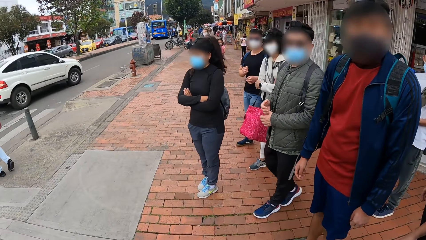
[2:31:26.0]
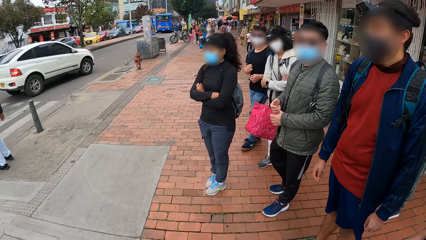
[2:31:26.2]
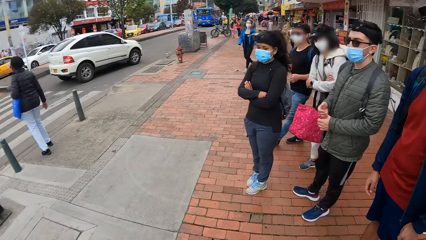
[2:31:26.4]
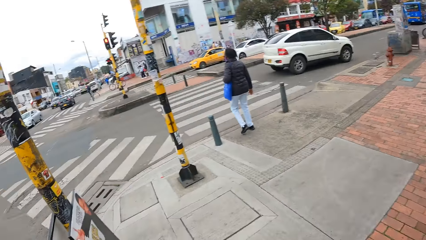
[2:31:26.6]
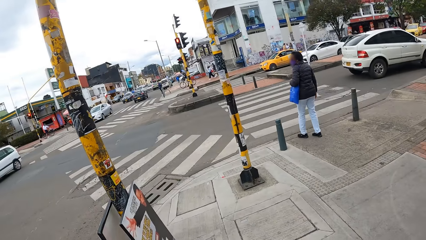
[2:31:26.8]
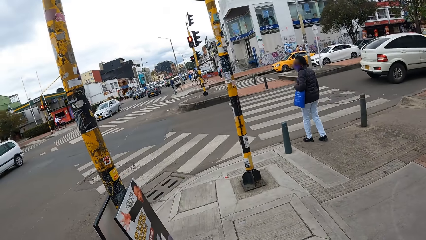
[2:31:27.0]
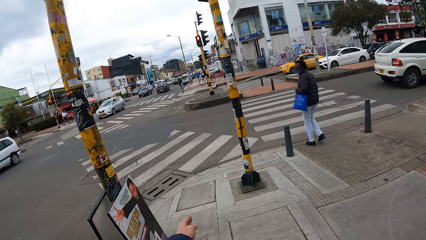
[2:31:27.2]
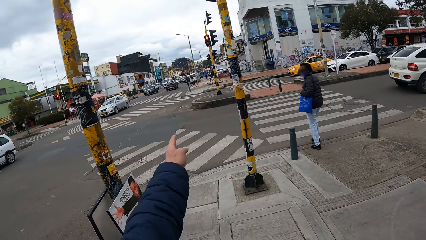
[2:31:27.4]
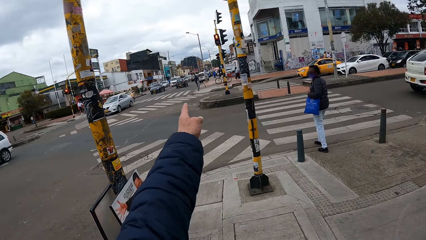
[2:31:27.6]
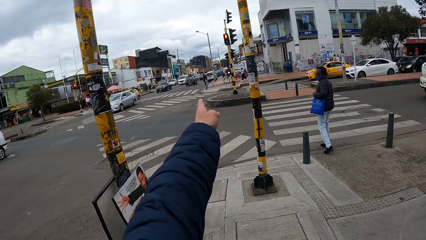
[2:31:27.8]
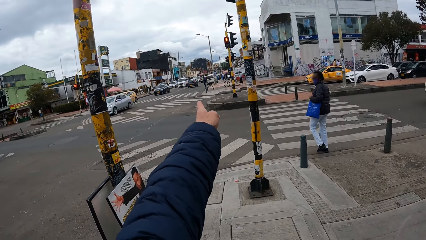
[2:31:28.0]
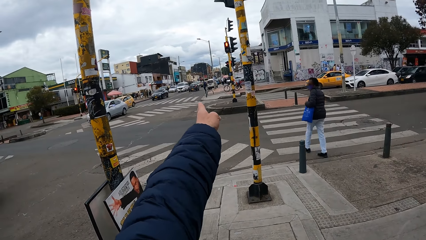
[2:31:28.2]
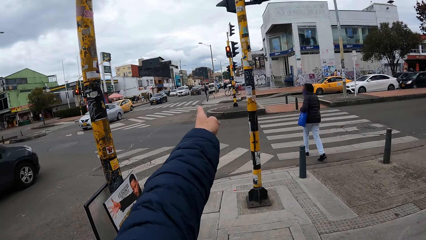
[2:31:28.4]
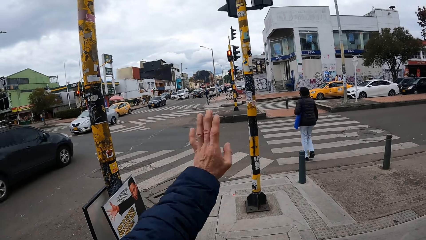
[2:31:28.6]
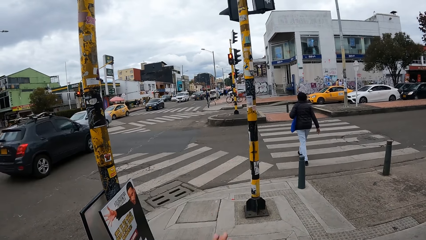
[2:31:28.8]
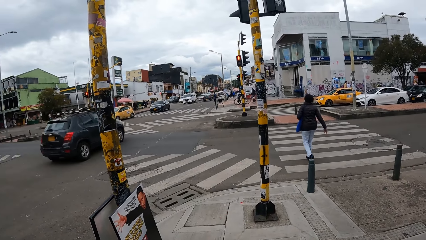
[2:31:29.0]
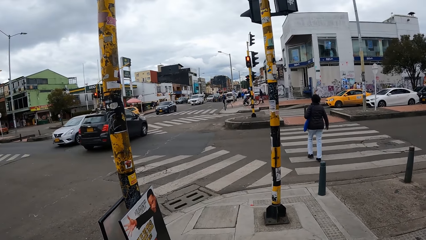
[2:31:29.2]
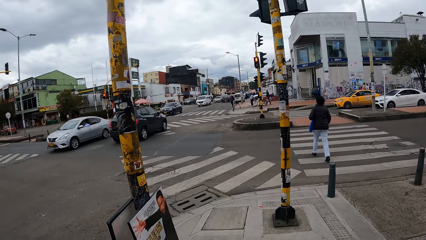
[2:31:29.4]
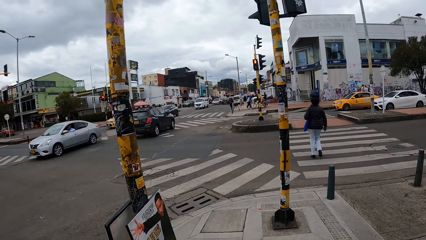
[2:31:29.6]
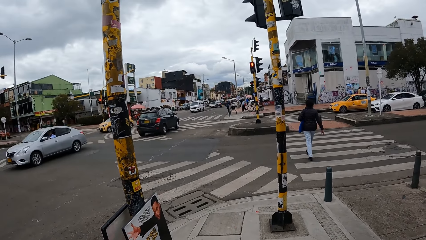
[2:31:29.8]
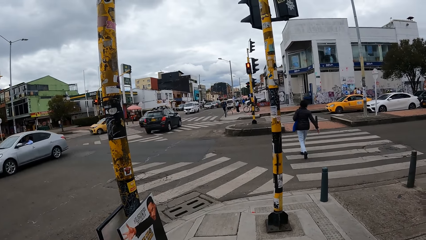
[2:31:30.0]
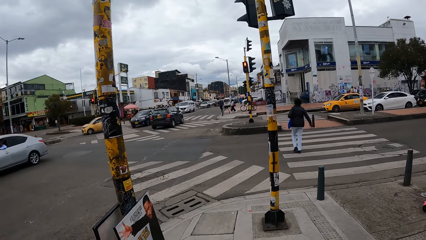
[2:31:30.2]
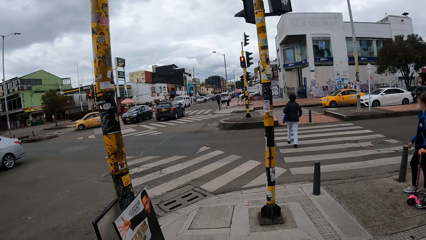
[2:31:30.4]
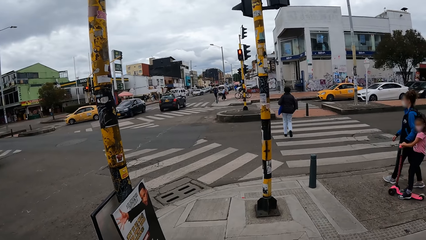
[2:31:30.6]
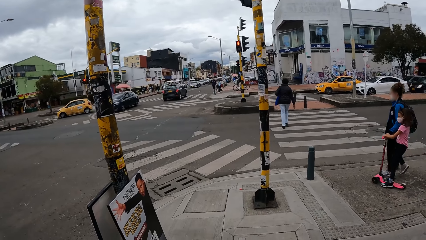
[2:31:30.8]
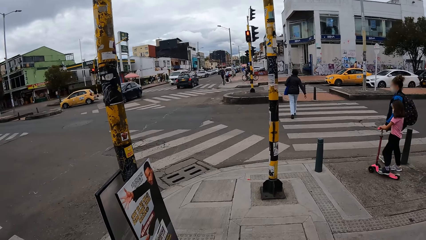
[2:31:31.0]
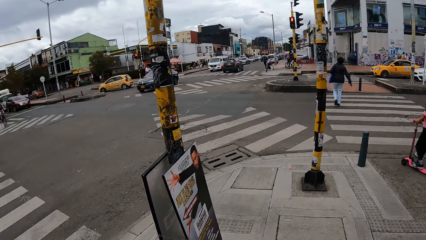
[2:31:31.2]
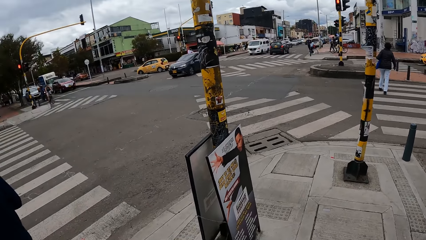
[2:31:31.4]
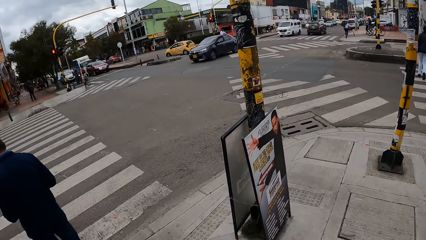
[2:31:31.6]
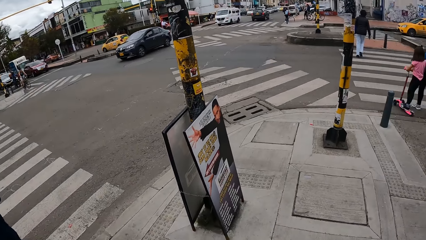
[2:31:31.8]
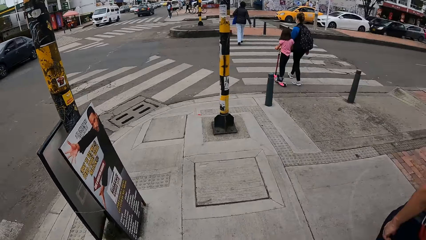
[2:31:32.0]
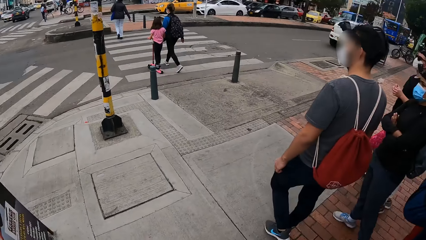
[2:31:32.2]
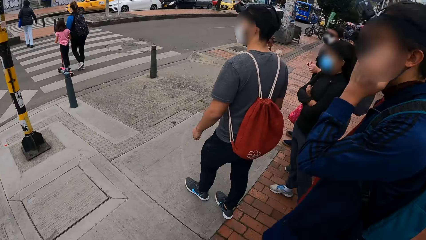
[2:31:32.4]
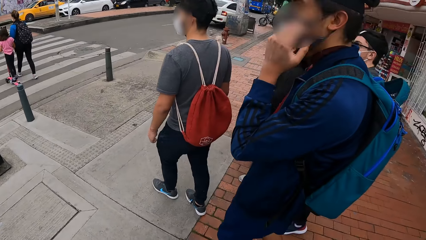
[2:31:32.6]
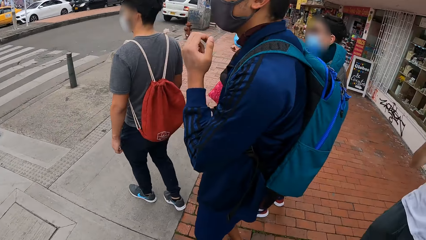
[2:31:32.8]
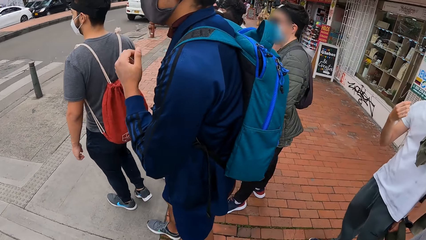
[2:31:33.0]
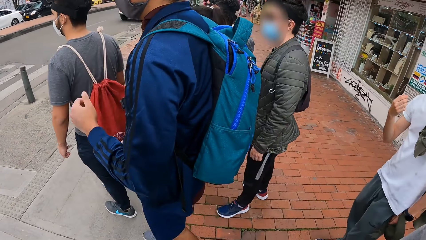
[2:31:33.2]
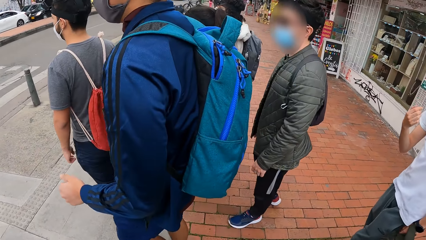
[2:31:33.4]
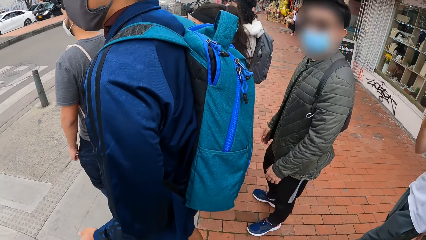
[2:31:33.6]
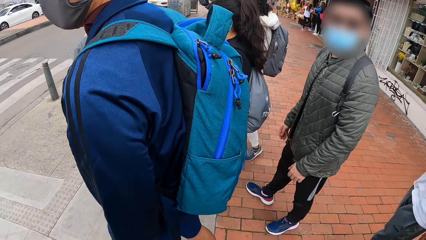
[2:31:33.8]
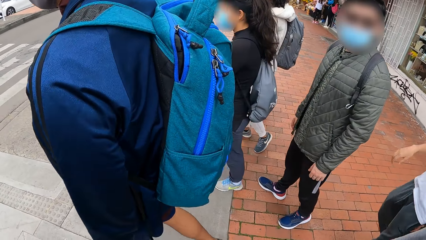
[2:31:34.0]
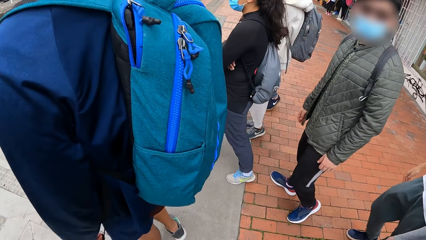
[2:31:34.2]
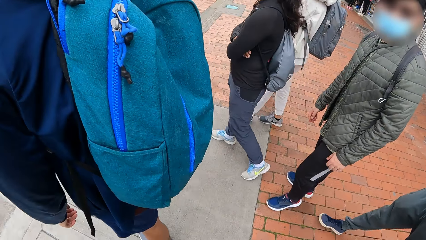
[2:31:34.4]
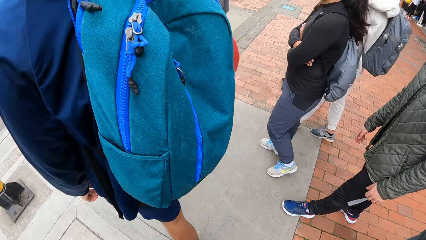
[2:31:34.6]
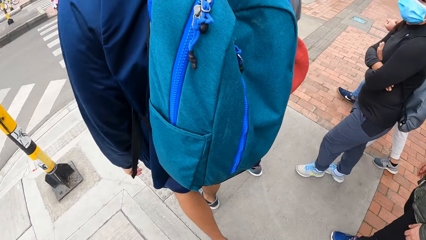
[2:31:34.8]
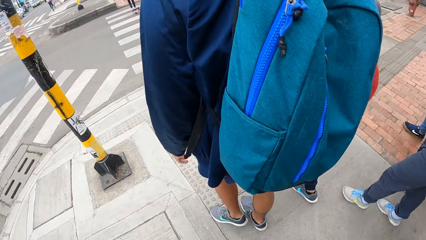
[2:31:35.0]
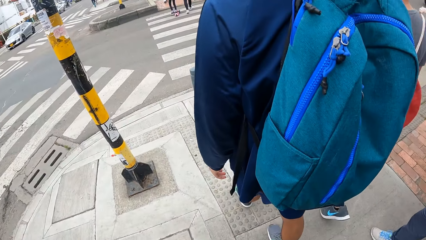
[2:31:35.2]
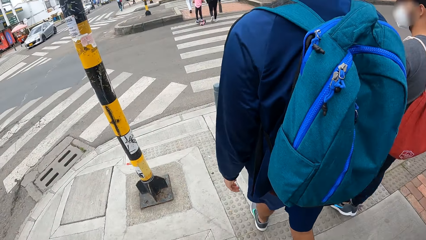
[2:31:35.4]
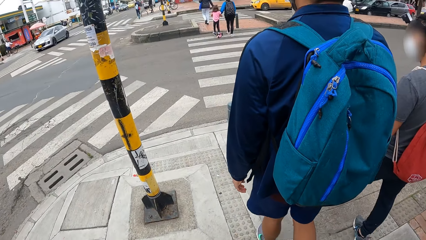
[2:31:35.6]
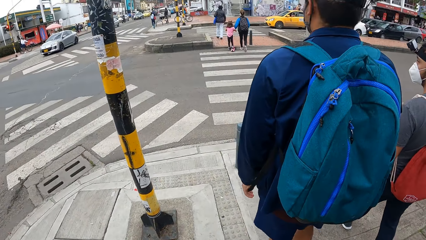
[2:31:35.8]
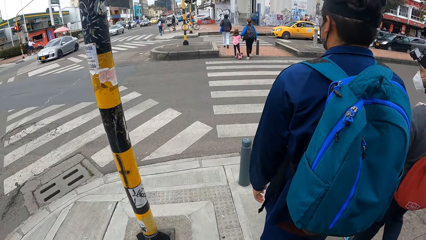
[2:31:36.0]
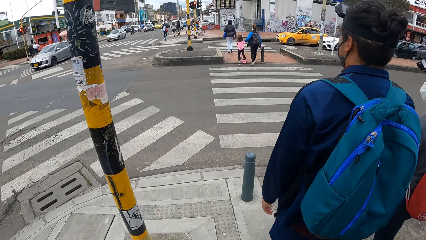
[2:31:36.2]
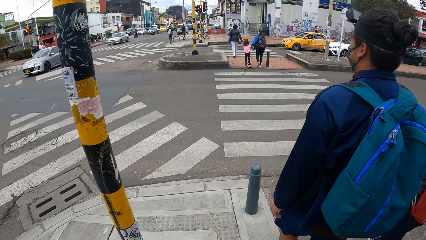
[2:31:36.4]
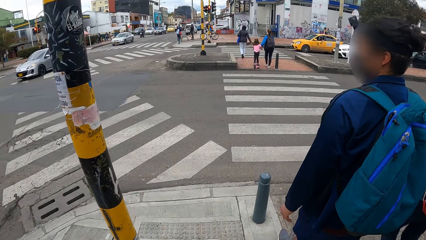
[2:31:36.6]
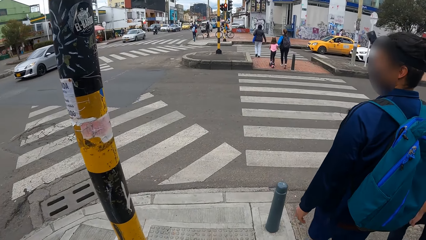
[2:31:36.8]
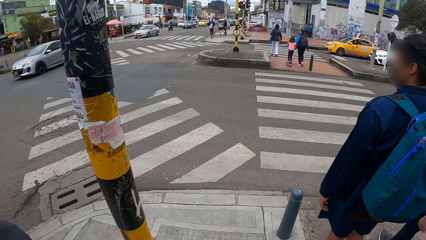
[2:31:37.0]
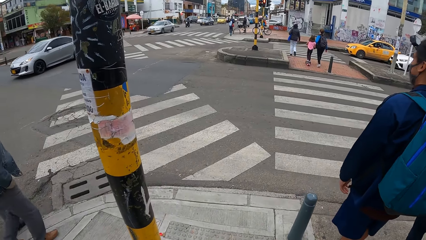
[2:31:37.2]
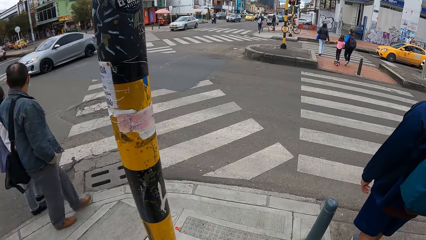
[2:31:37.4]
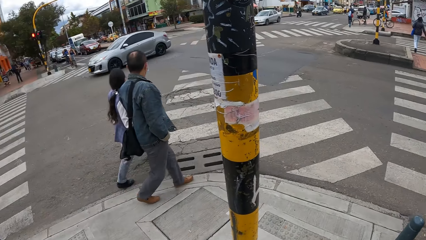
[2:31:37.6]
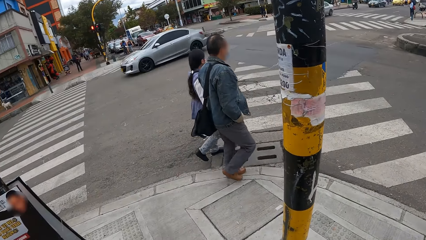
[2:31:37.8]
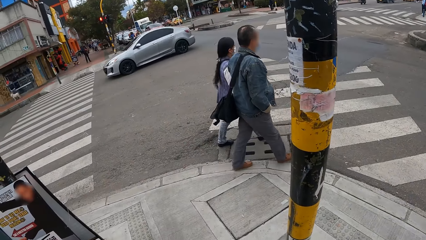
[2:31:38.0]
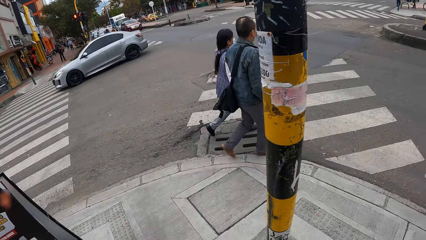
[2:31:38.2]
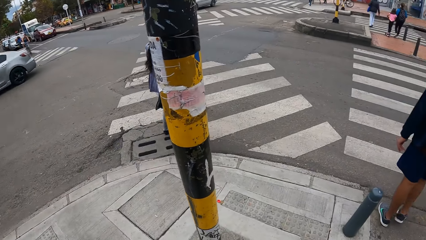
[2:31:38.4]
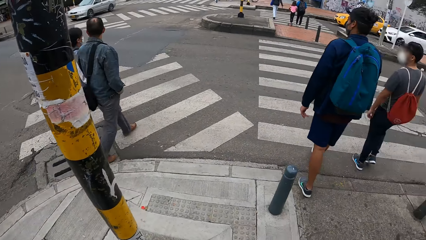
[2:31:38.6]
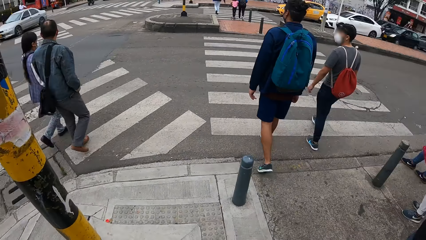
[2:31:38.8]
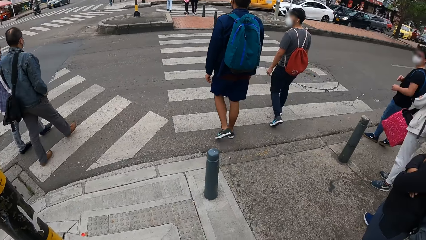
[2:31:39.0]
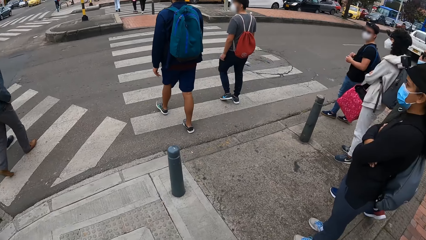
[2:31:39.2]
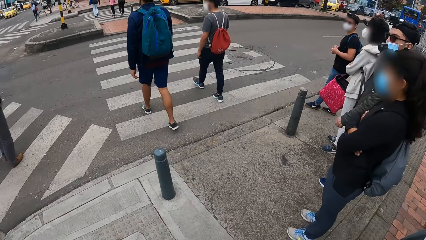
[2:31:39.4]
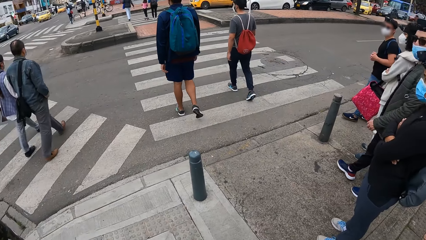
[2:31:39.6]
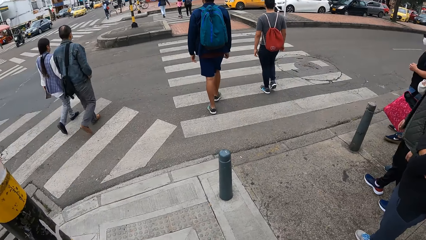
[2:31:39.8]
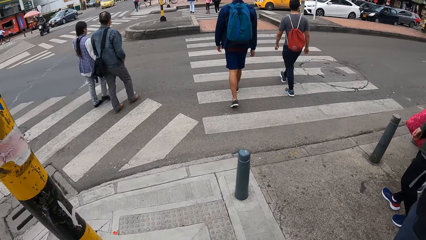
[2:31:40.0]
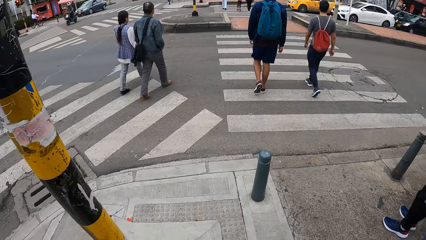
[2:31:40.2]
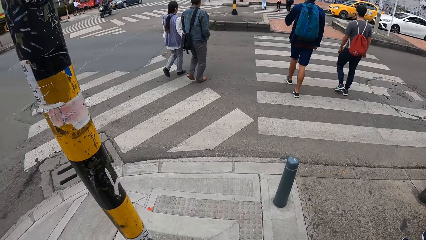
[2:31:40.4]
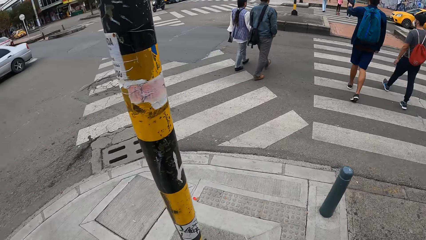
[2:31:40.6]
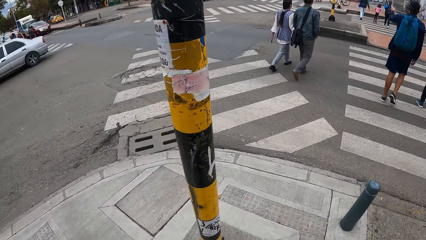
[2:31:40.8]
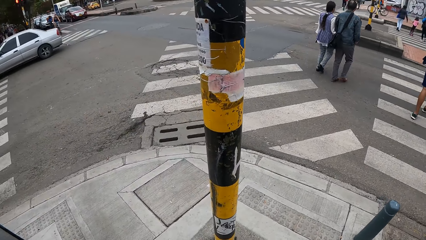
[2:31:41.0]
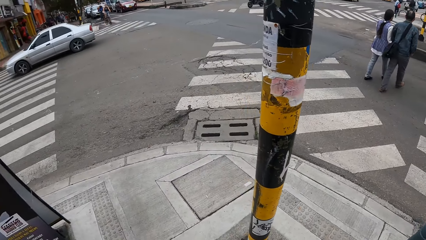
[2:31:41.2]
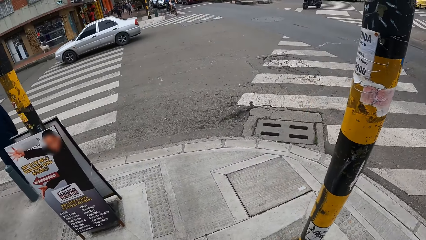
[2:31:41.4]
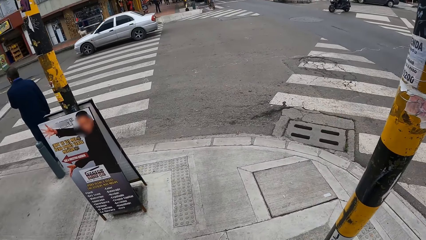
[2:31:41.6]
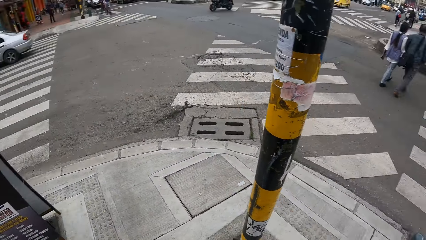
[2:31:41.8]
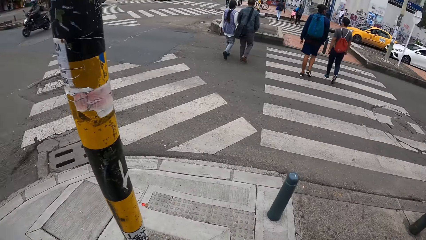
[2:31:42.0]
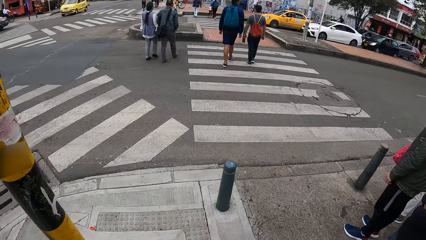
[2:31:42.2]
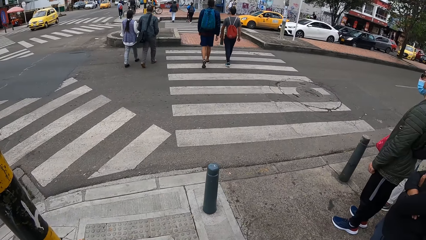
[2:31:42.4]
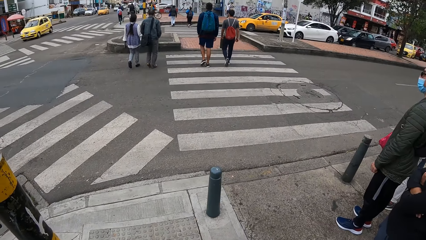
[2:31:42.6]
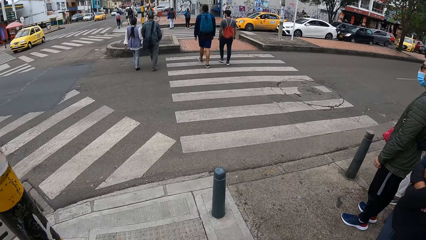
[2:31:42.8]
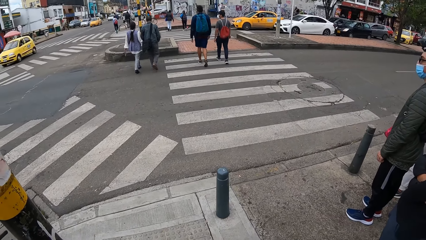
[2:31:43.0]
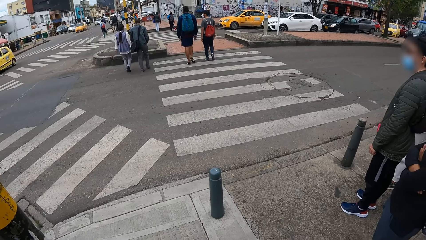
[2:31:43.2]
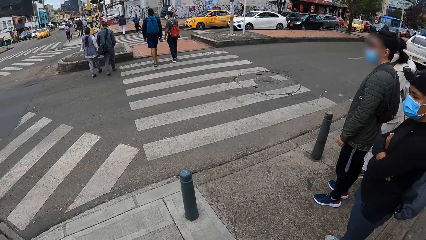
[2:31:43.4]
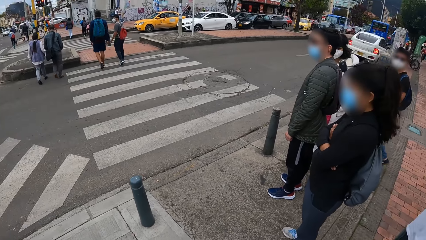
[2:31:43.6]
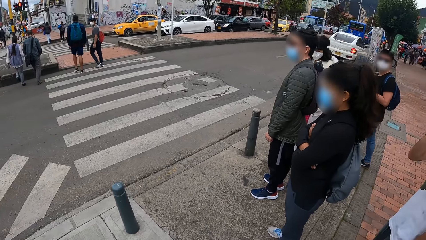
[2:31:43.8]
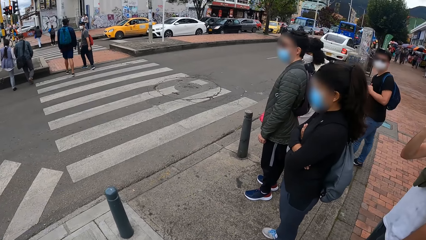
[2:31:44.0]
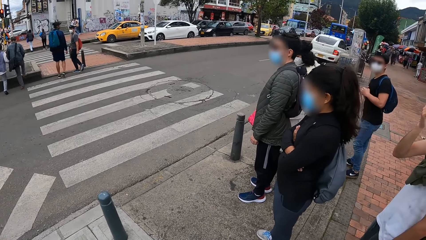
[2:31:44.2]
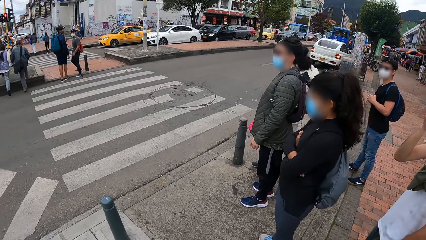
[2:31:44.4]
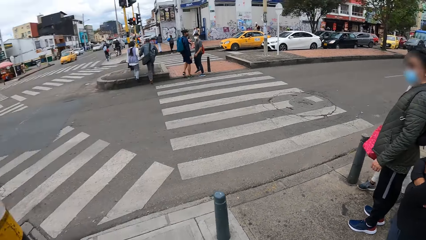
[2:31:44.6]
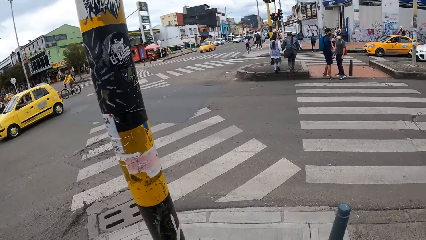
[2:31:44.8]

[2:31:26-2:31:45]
The camera wearer points at a point. They walk on the road. A man and another man cross a pedestrian road. The camera wearer stands alongside the road.
